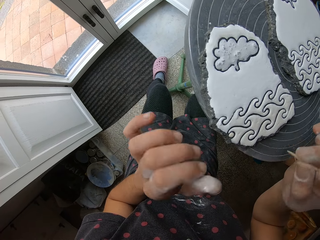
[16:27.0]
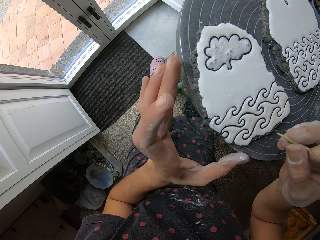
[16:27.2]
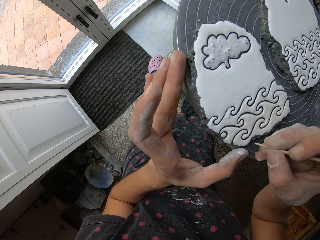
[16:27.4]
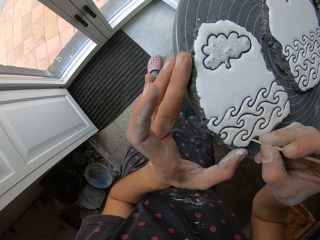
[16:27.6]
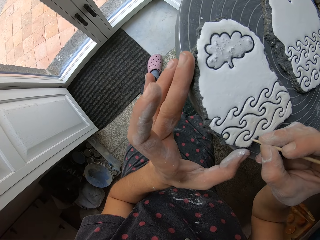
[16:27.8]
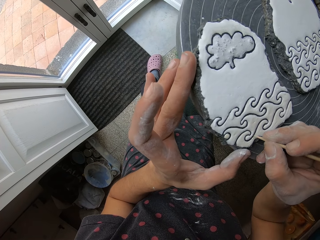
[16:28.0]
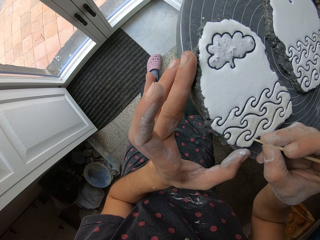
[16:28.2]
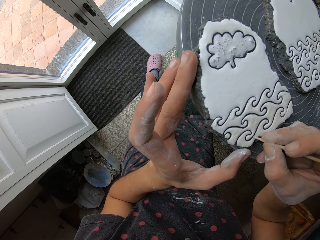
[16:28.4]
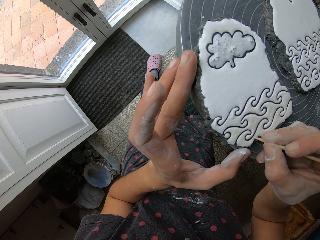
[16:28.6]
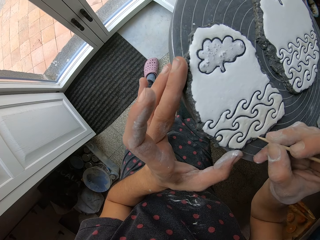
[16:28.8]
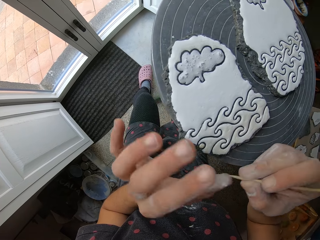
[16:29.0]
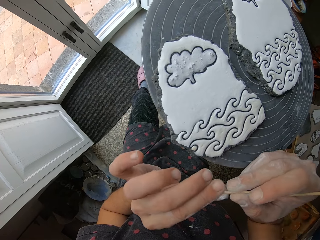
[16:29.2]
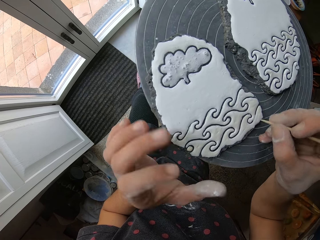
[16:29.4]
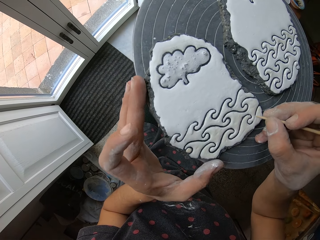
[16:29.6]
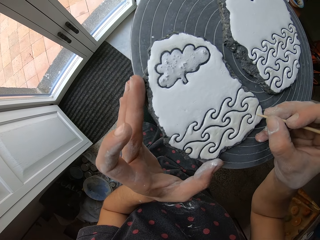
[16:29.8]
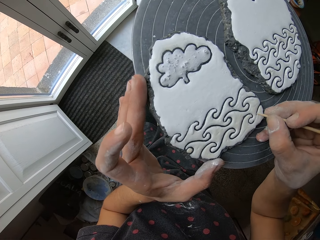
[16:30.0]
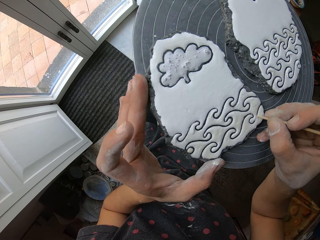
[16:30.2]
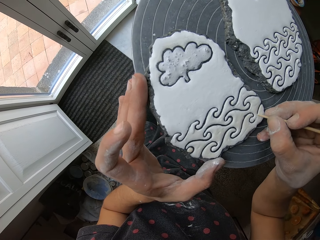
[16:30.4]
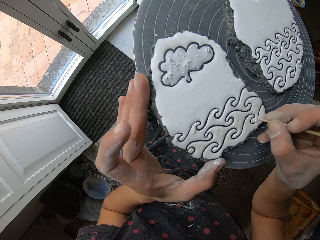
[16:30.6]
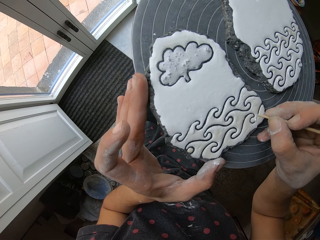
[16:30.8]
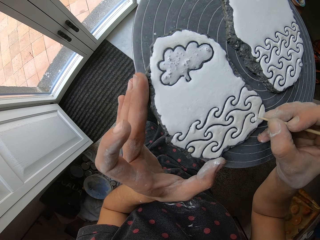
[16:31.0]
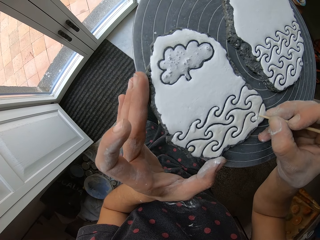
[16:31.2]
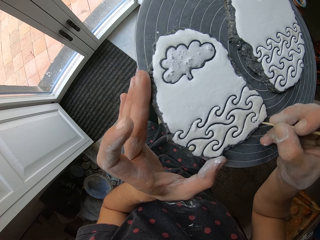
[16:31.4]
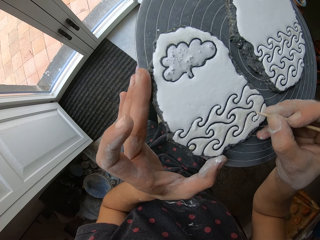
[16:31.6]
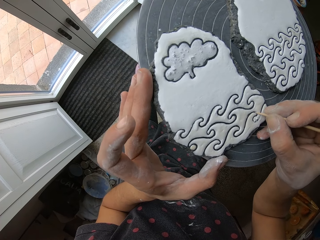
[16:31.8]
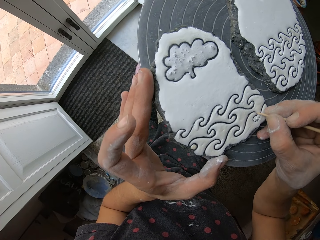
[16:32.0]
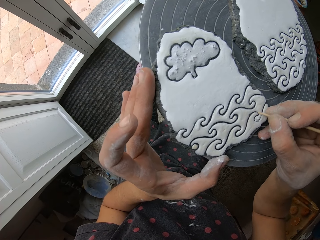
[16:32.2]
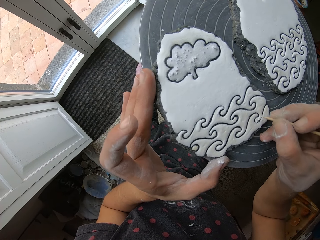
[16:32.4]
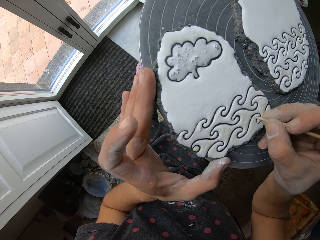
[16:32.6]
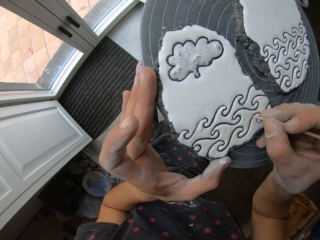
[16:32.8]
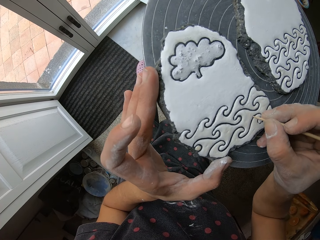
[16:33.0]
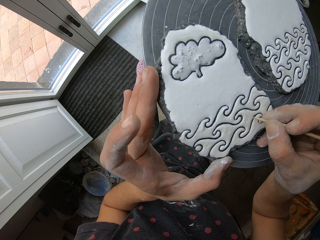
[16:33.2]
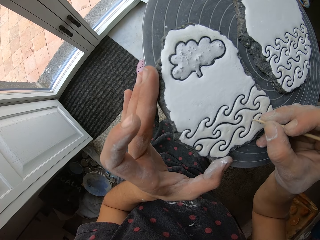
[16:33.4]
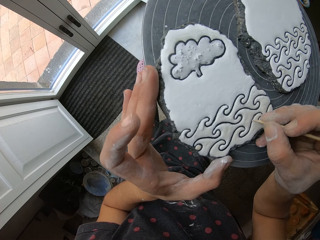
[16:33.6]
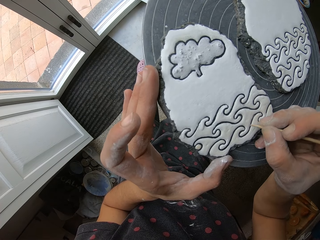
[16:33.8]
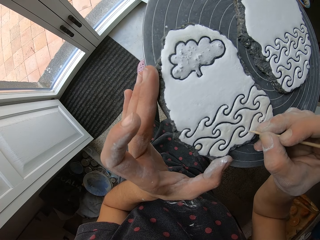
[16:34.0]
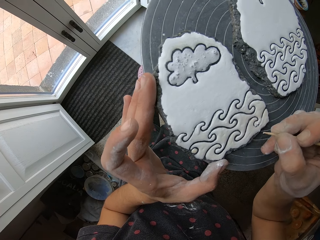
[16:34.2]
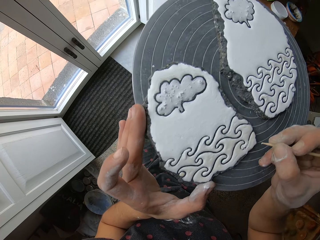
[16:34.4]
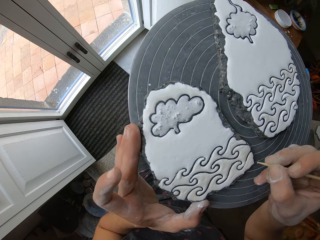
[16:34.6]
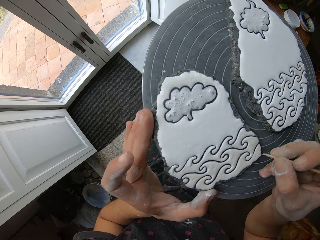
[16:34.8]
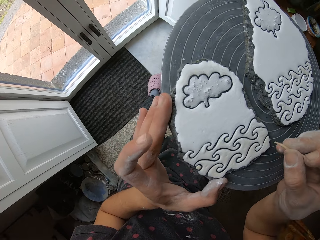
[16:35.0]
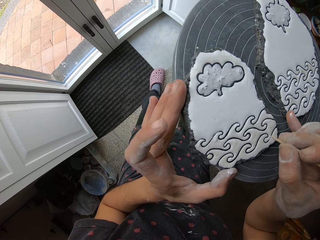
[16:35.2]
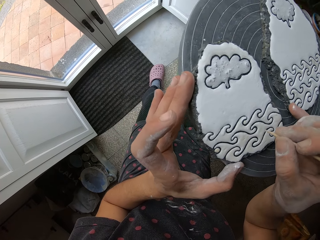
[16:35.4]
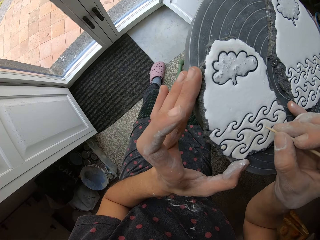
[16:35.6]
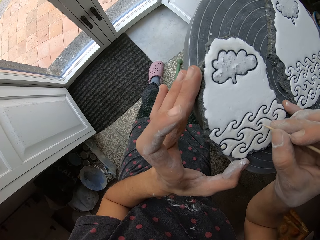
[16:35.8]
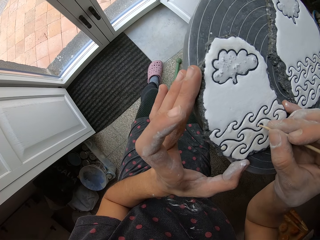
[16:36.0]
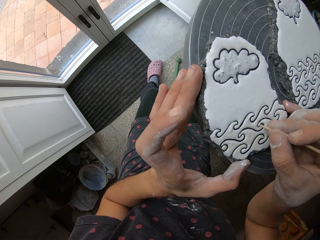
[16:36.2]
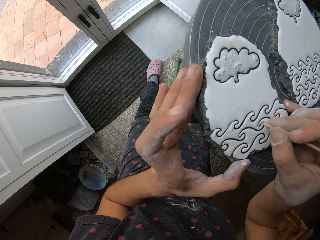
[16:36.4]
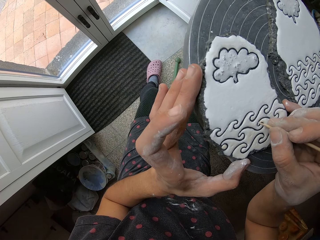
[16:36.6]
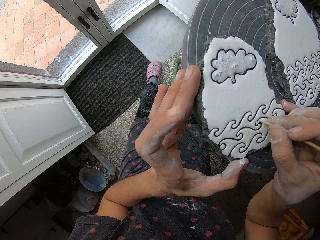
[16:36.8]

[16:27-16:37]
The camera wearer wipes the pointed stick with his hand. He shapes the flower art with the stick. He sketches the paints on the stone with the pointed stick. He pulls the stick from the flower art. He wipes the pointed stick with his hand. He shapes the flower art with the stick. He sketches the paints on the stone with the pointed stick.

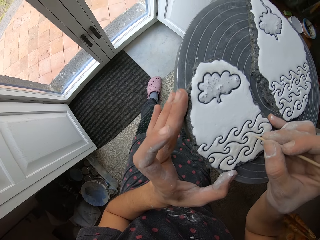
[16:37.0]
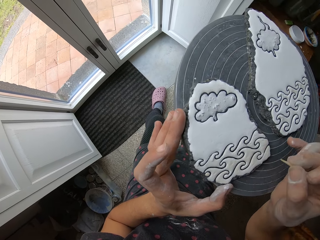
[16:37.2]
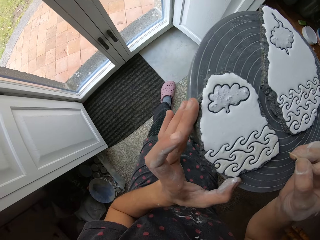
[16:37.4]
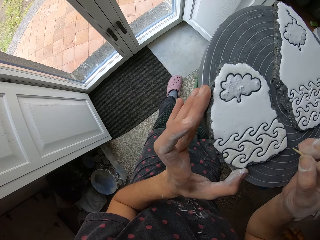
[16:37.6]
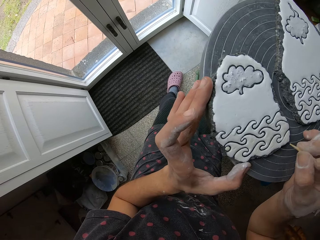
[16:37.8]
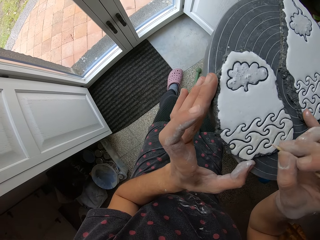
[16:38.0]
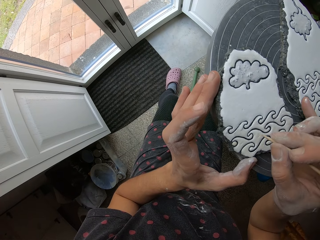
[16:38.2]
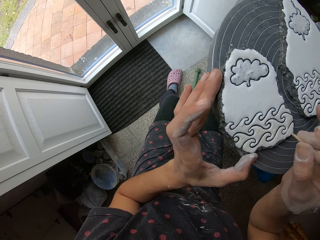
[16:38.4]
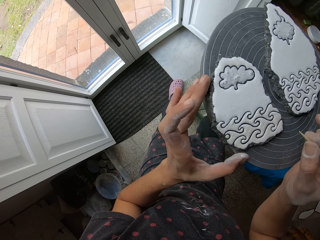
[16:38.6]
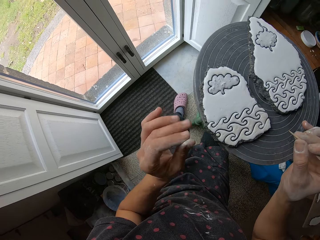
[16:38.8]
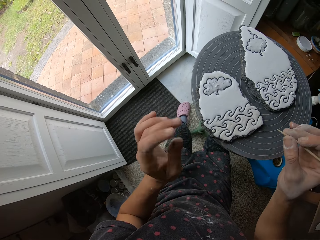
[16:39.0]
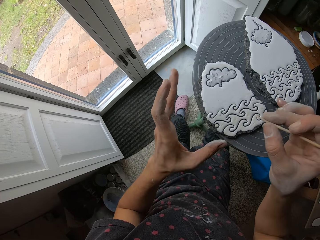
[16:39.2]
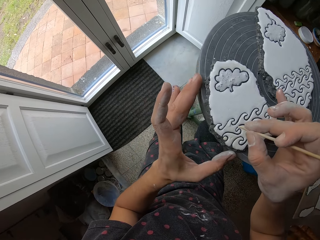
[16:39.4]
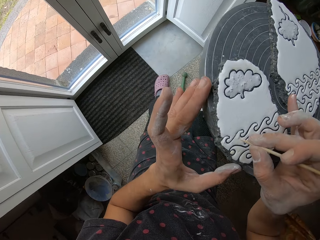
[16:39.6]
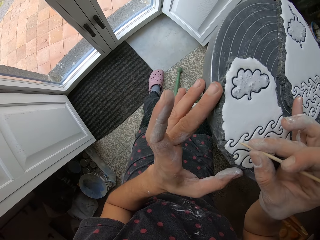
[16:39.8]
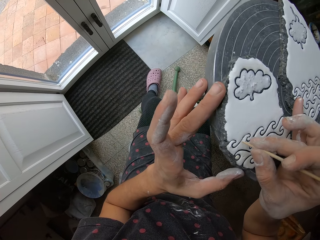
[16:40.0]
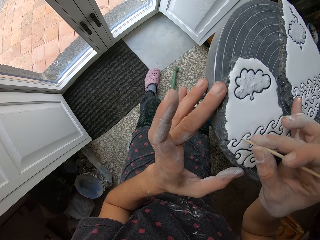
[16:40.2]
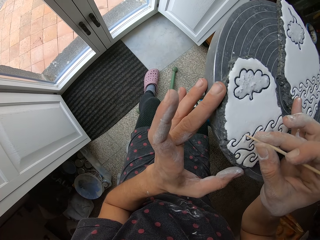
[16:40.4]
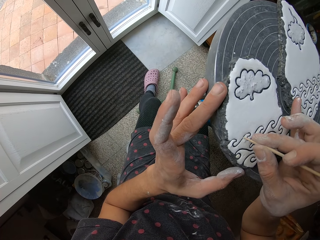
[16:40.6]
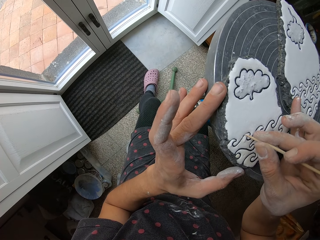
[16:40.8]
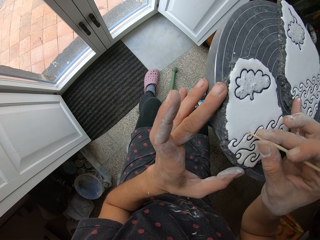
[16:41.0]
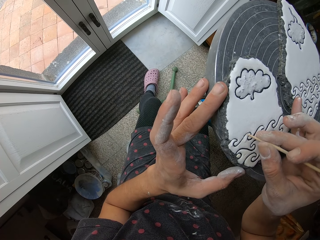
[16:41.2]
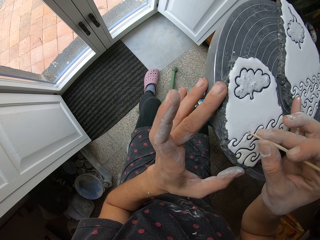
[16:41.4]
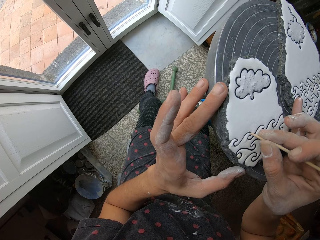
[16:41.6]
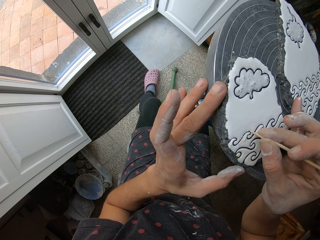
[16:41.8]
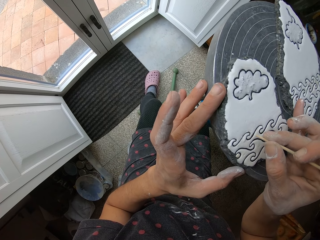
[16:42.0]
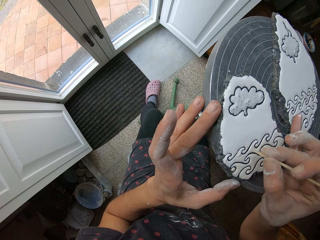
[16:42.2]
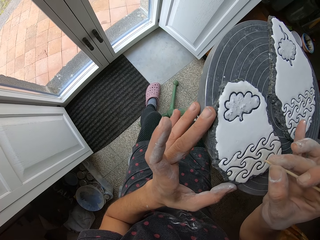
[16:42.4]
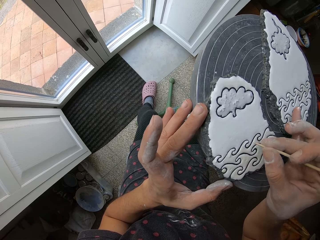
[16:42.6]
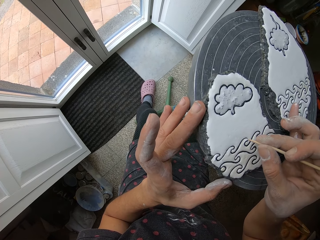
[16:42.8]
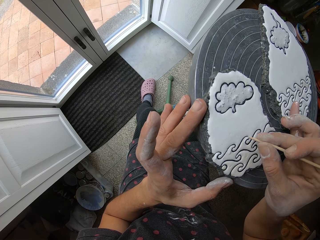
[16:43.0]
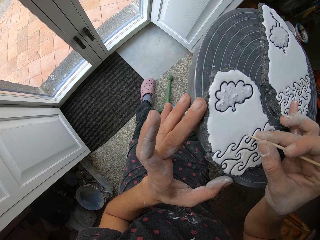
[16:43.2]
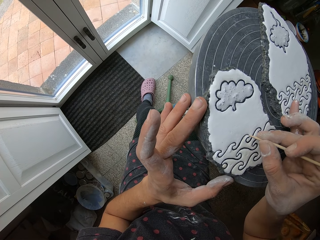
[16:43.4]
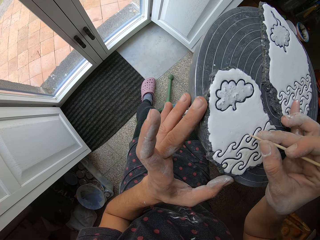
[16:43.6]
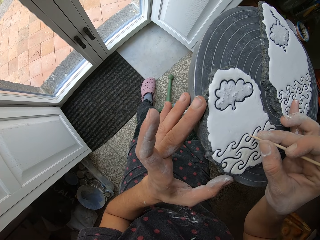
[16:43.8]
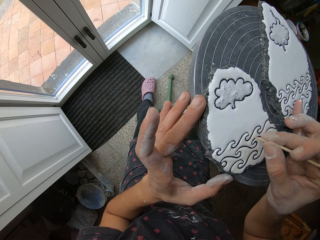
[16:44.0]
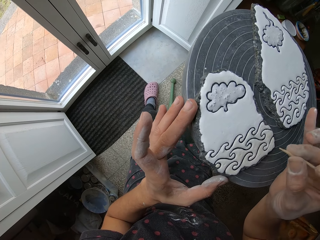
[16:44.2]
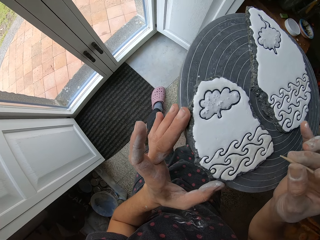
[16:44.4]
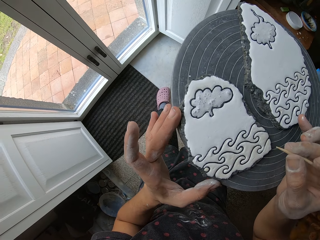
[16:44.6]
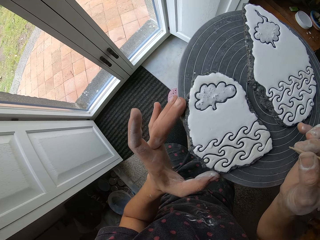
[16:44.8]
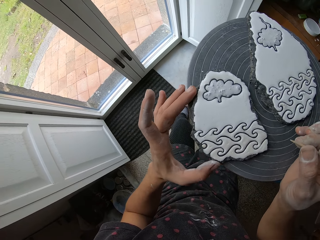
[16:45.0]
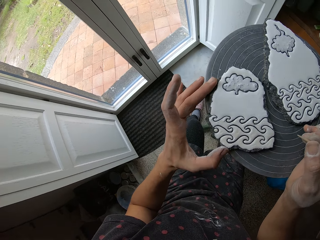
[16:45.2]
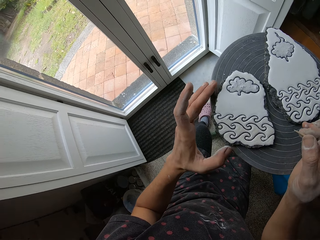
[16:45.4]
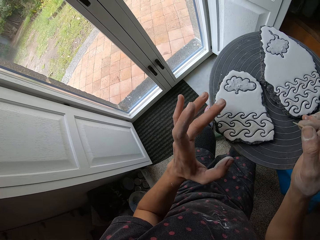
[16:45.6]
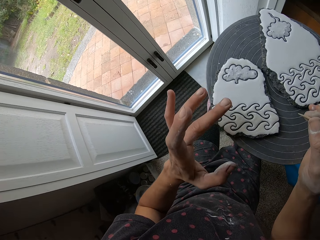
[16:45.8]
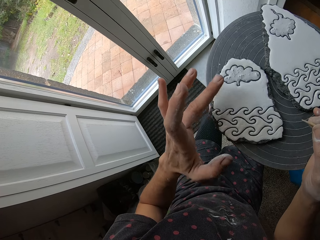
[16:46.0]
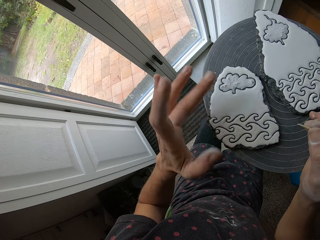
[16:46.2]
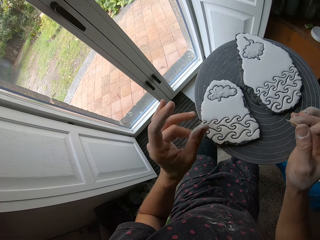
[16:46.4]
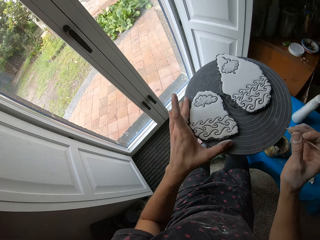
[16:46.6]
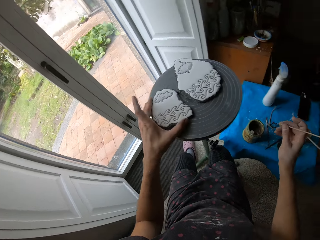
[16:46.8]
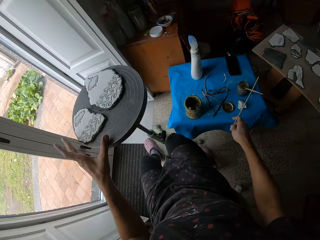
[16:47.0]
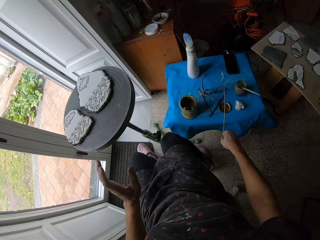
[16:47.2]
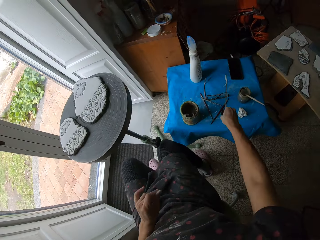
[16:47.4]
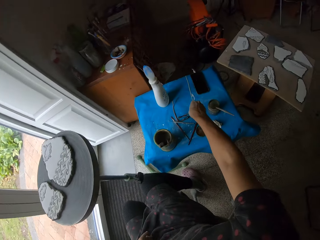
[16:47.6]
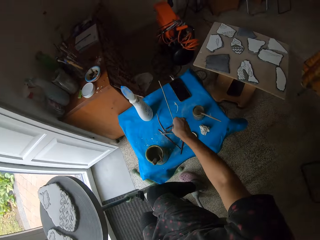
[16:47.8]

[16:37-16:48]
The camera wearer pulls the stick from the flower art. He pulls his hand off the flower art. He holds the flower art. He shapes the flower art with a stick. He rotates the stone on the table. He pulls the stick from the flower art. He clears the flower art with his finger. He pushes the flower art aside. He looks around the house. He drops the brush.
